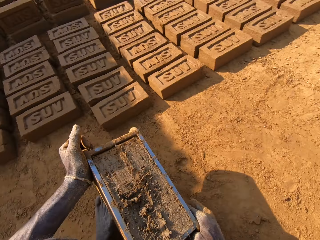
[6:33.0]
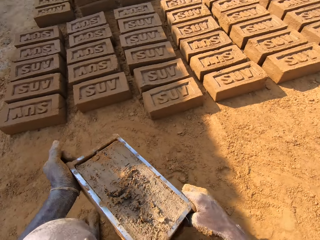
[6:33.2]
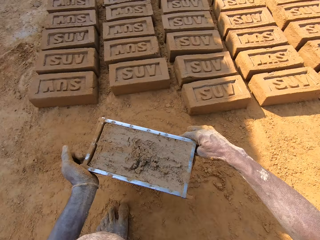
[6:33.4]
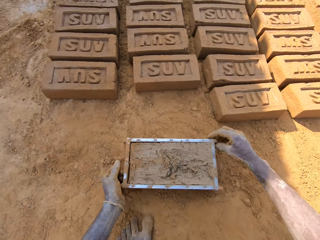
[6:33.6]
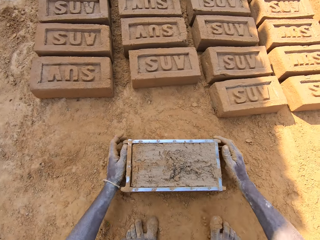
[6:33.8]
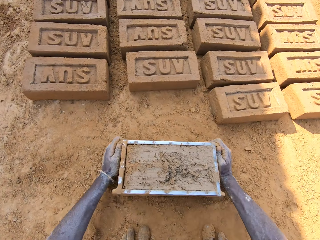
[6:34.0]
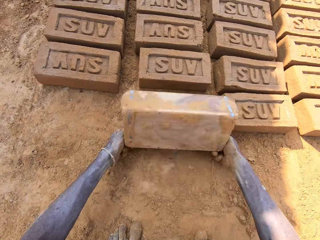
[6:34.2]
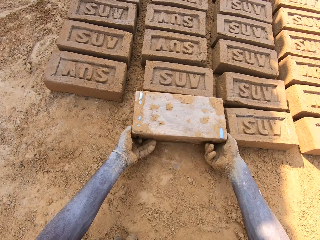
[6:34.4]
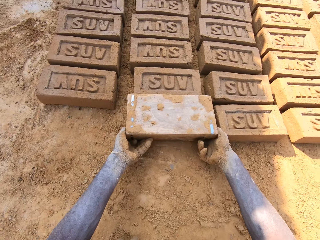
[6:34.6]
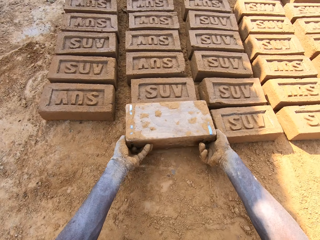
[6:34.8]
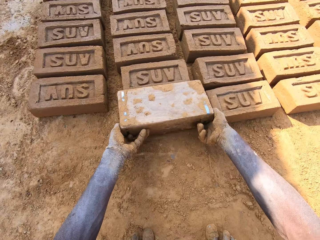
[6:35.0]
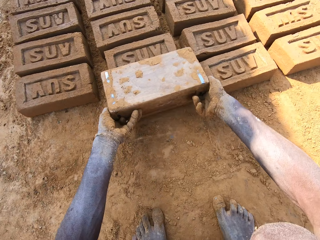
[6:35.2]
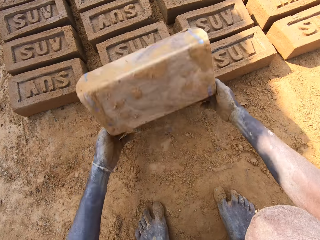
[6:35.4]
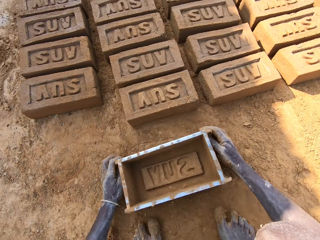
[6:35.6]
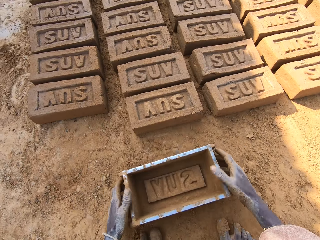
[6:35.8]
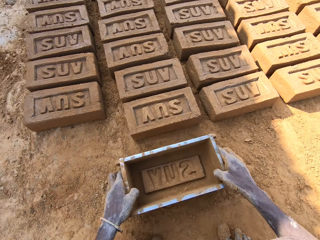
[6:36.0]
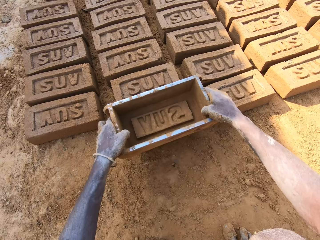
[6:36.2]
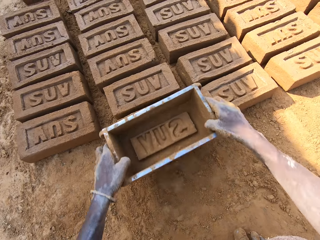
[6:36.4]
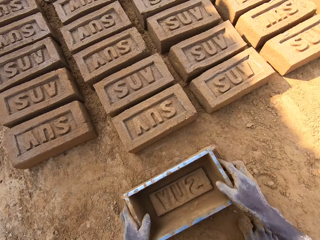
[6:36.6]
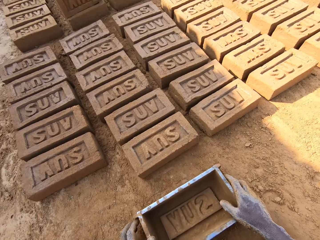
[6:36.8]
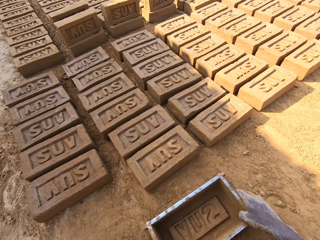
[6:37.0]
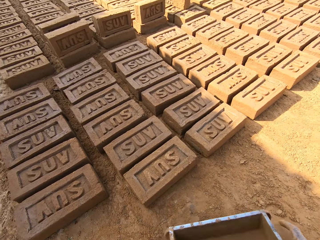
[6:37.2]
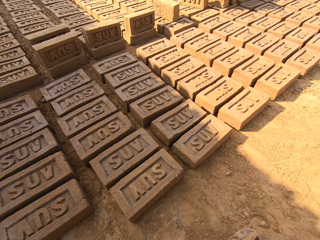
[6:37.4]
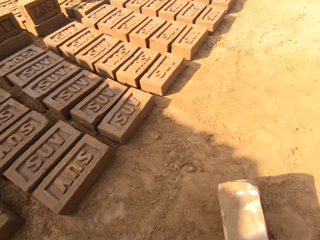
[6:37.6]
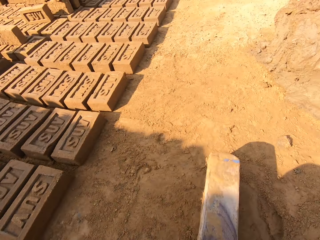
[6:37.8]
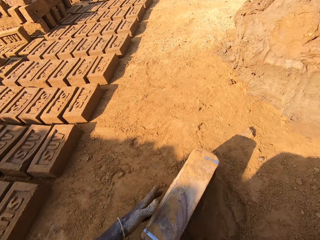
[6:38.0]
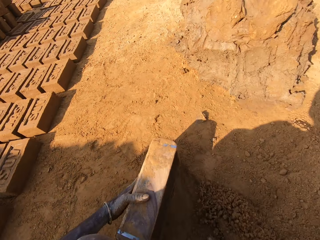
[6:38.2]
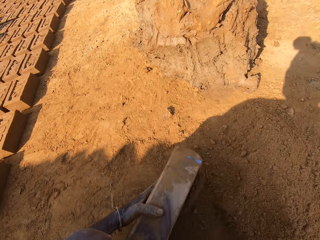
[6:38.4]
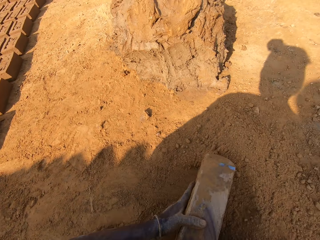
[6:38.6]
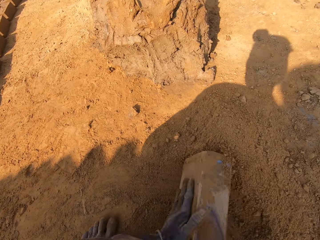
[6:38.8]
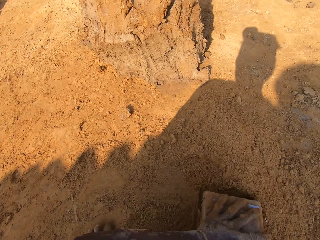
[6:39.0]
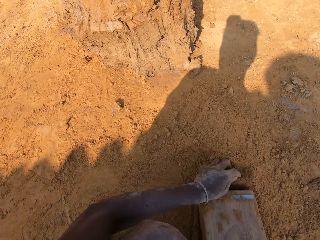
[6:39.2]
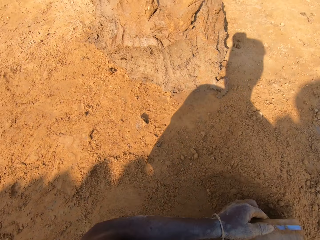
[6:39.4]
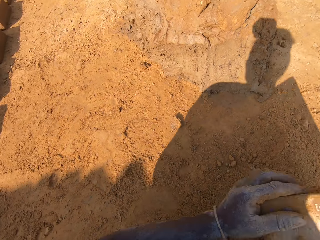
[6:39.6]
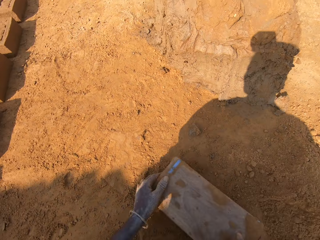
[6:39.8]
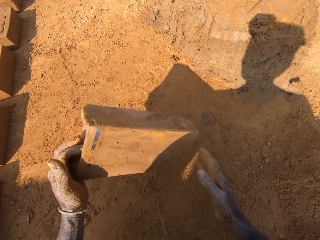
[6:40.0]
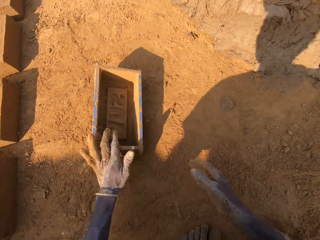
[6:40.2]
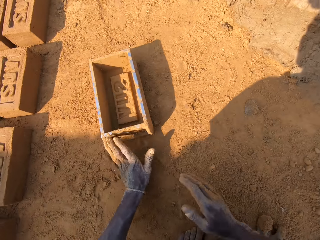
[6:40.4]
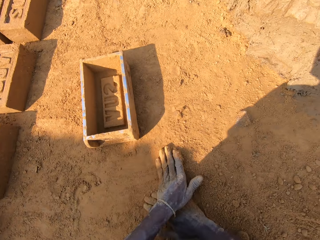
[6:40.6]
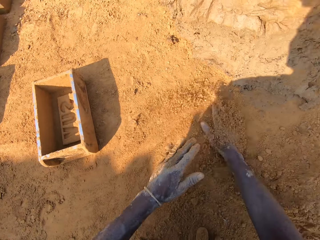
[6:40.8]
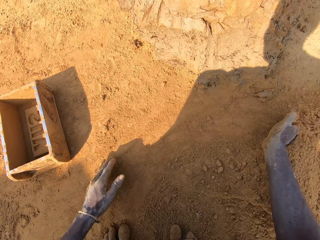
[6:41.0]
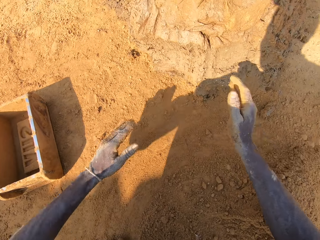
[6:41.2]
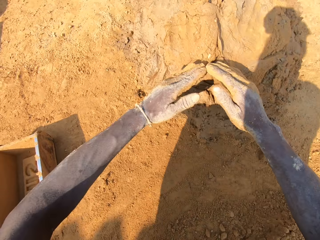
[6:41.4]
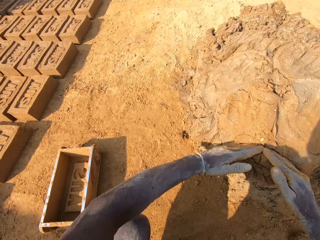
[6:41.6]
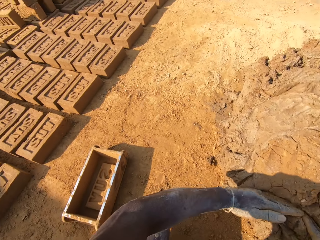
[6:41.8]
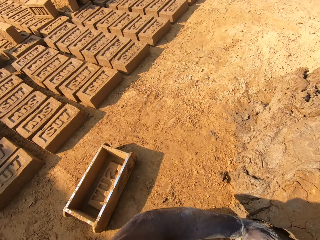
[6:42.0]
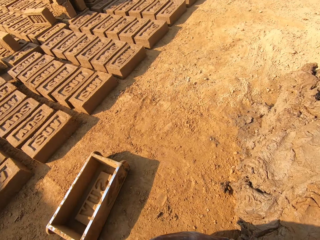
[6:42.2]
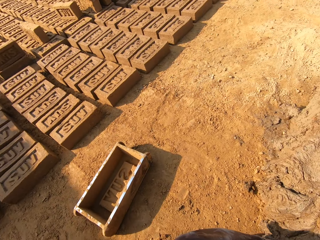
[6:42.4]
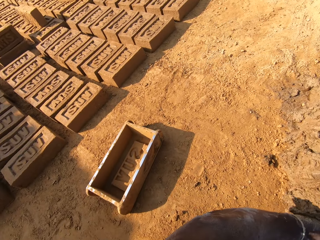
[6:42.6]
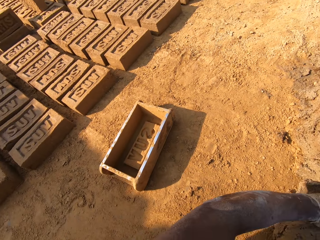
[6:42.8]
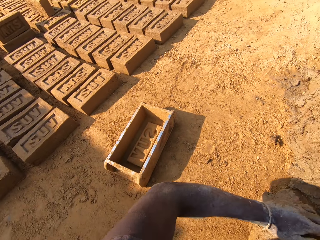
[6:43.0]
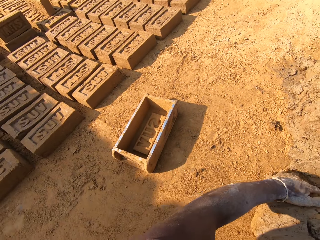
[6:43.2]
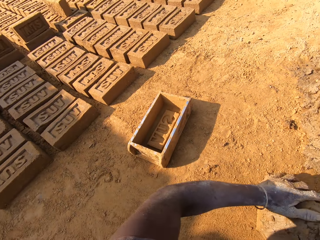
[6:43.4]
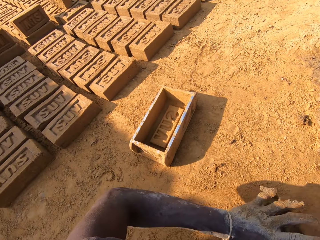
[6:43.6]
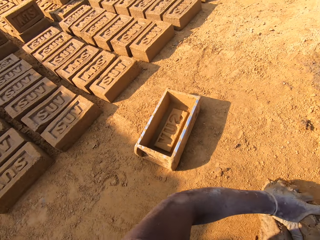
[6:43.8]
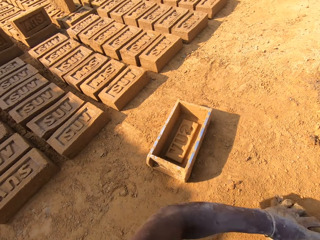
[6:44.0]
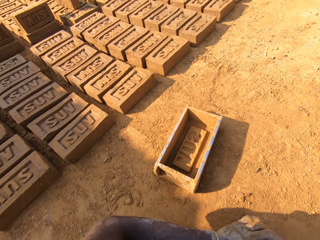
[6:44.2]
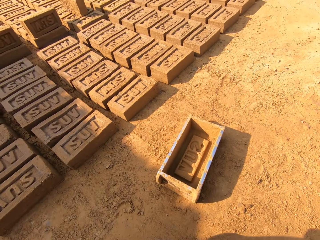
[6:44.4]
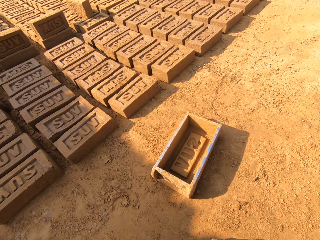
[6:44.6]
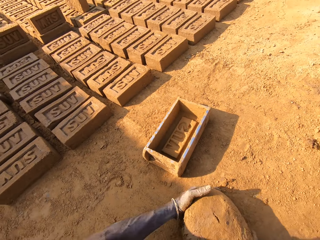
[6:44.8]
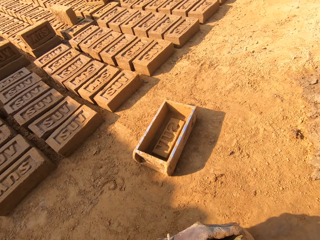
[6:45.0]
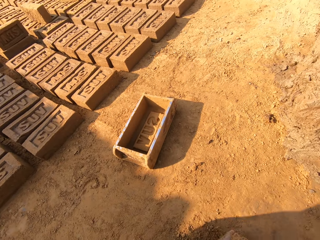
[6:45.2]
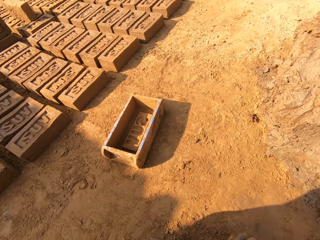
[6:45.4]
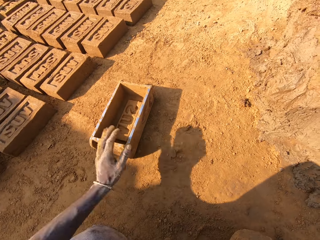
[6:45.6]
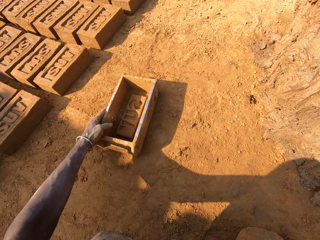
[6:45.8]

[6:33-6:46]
The camera wearer carries the molding box or brick mold. They pour out the clay from the molding box, put the brick mold on the ground, lift the molding box slowly and hold the molding box. They align a brick on the ground. They put soil or sand in the molding box and pour out the soil on the ground. They put the molding box down, wipe hands in the sand, cut clay and pick a chunk of clay. They mold the clay on the ground.

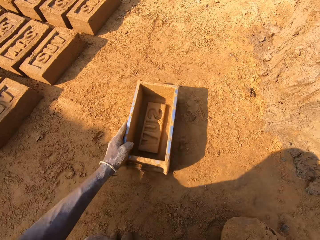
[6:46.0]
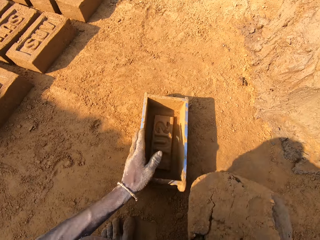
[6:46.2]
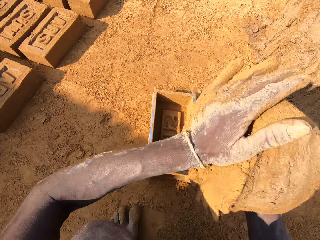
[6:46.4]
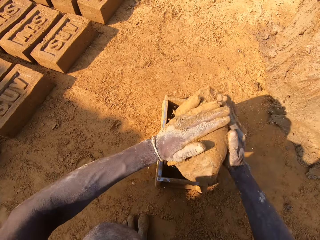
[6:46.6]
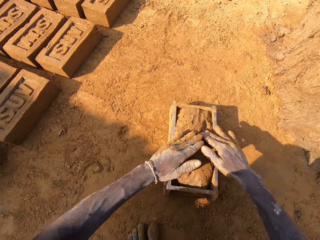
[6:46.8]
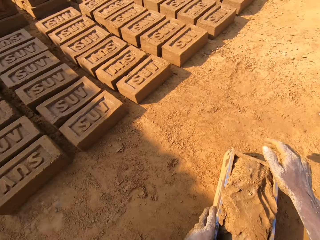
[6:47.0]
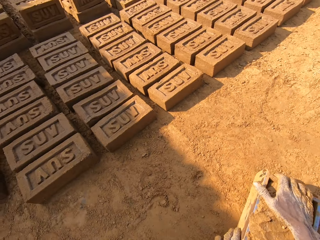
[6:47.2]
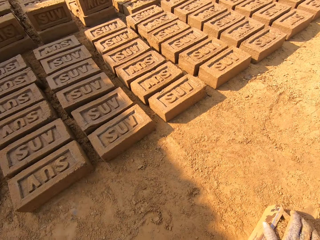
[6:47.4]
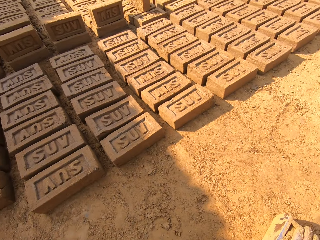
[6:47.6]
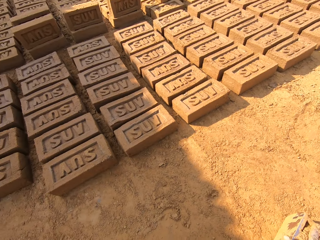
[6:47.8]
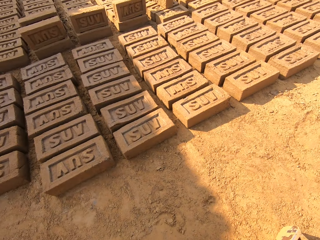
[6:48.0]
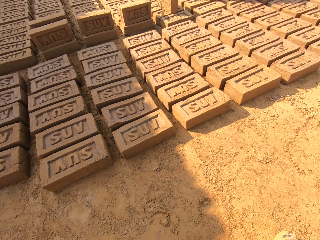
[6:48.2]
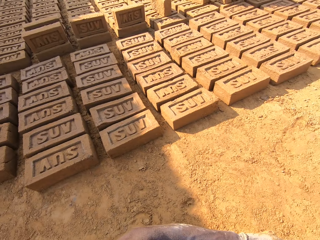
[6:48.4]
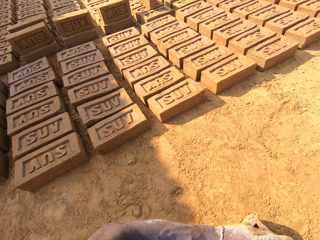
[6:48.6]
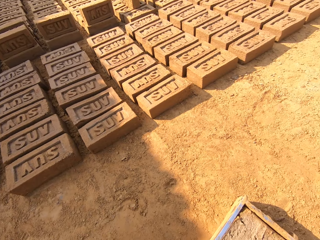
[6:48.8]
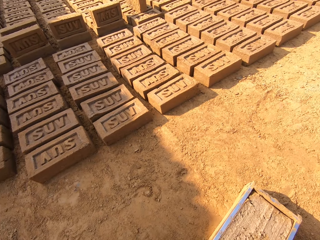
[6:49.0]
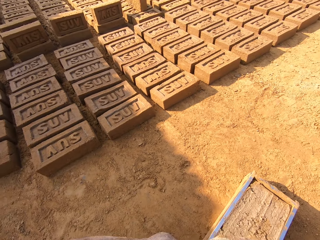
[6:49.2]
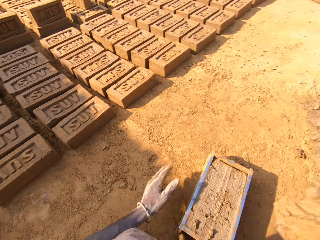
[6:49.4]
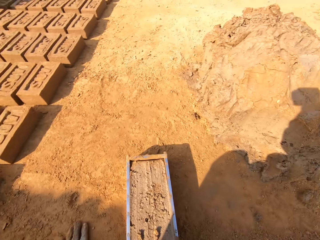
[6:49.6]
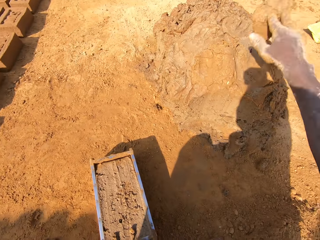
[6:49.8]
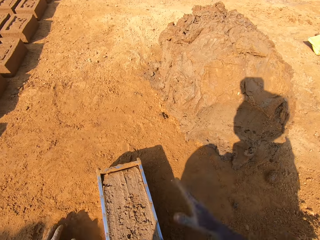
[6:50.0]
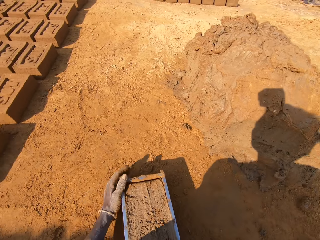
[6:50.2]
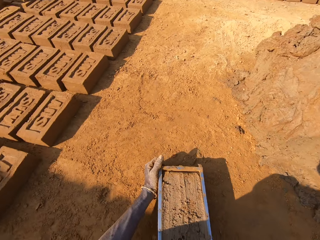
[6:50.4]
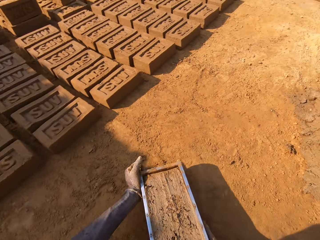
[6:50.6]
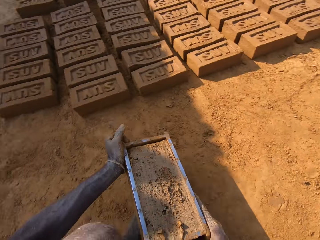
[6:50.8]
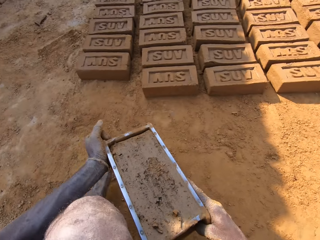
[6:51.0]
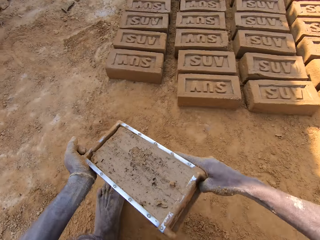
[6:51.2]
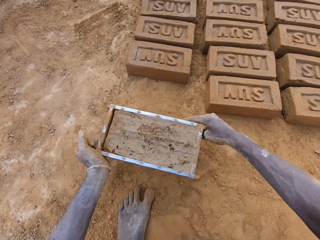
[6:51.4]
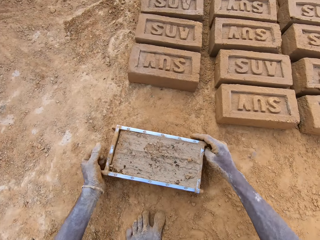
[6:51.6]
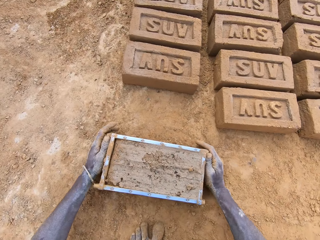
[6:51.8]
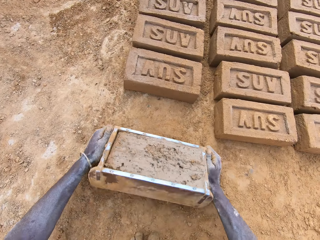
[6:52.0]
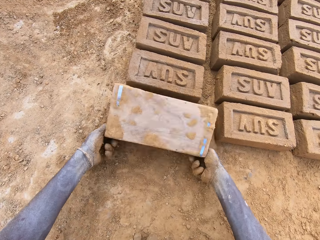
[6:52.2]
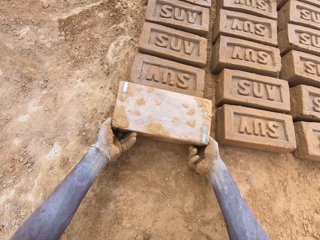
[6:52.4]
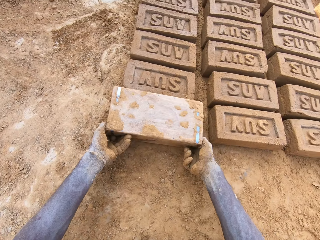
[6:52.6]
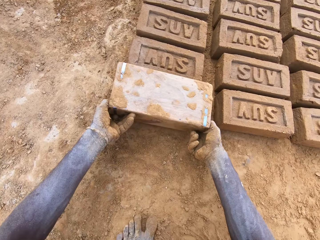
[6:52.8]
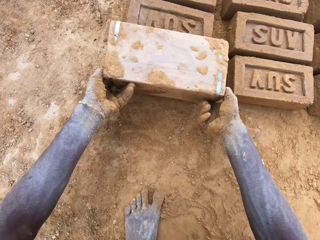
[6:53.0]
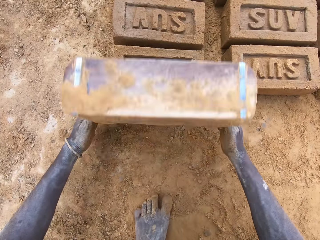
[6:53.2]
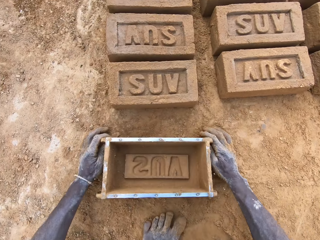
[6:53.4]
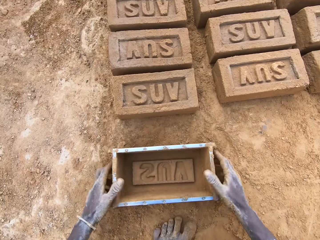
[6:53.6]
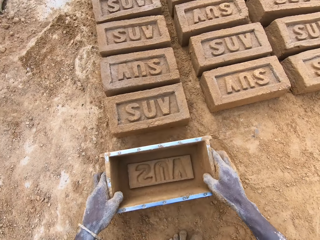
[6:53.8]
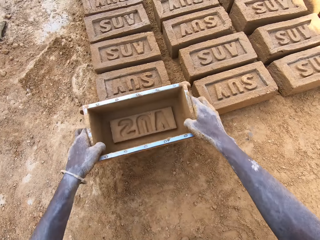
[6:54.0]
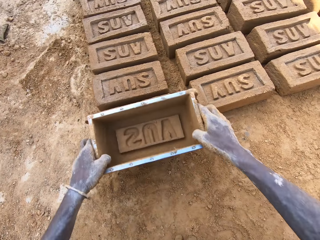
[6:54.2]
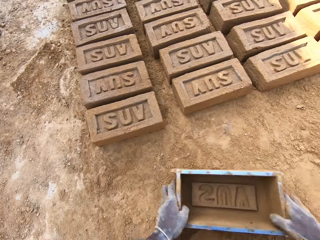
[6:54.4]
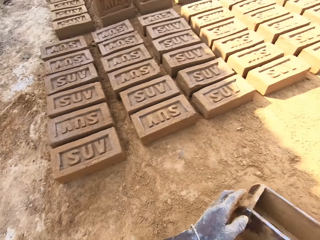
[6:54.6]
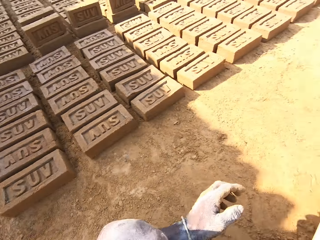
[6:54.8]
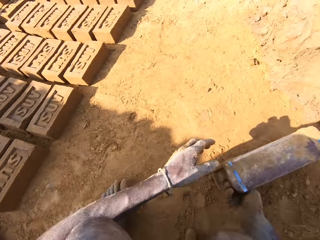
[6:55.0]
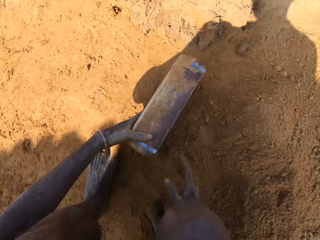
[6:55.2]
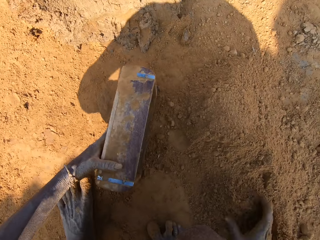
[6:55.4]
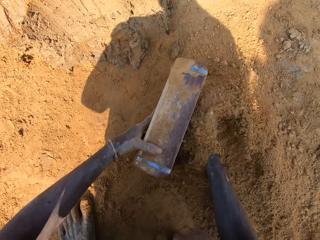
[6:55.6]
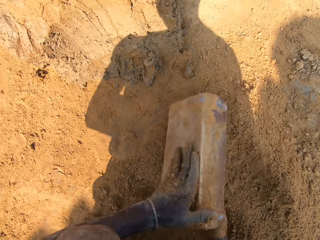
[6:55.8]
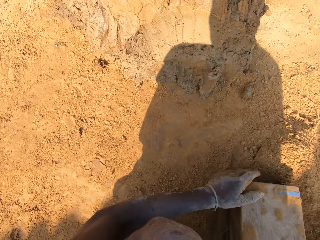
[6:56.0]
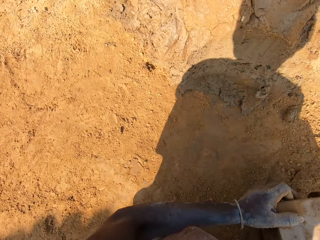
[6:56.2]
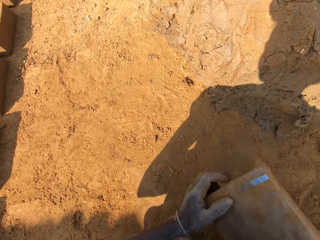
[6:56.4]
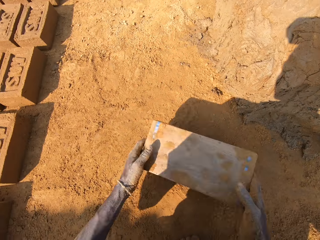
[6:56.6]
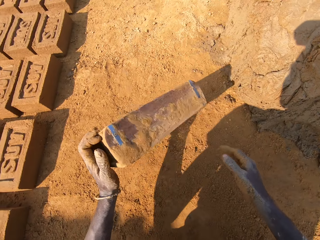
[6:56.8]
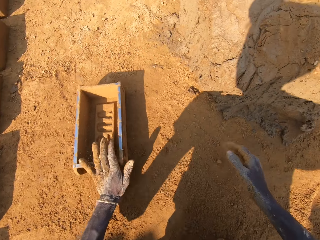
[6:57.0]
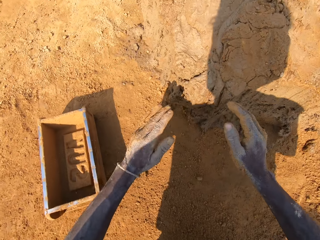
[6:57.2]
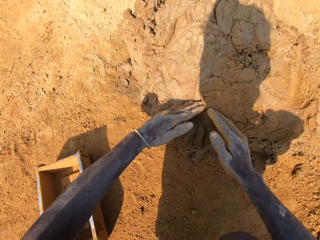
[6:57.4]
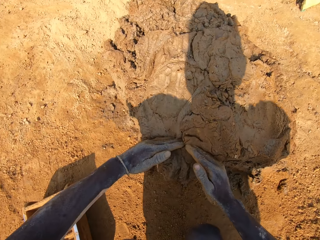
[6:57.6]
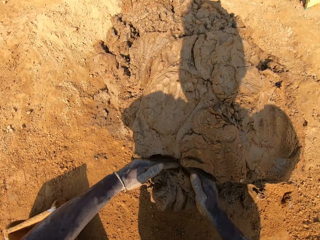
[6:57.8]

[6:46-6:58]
The camera wearer moves the molding box near. They put clay in the molding box. They cut clay, take the extra clay from the molding box and put the extra clay on a clay heap. They pick up the molding box on the ground. They put a brick on the ground, pour out the clay from the molding box and hold the molding box. They align a brick on the ground. They put soil in the molding box, pour soil out of the molding box on the ground, put the molding box down and pick a chunk of clay.
